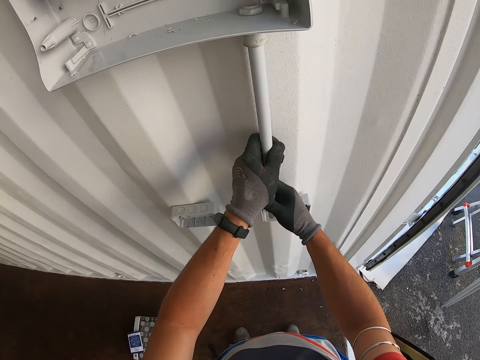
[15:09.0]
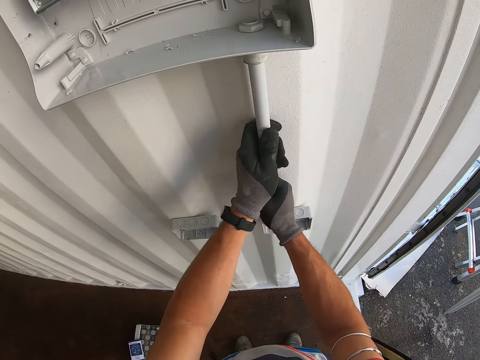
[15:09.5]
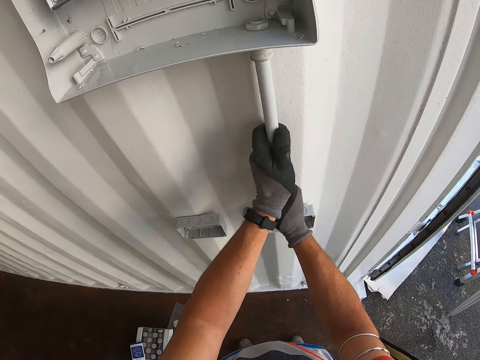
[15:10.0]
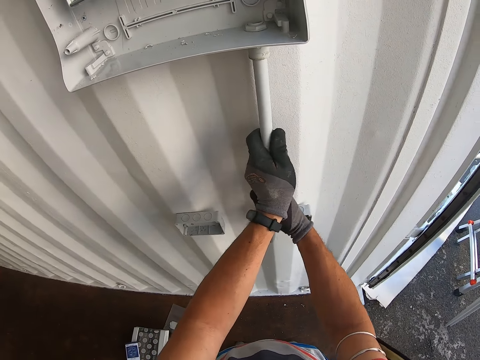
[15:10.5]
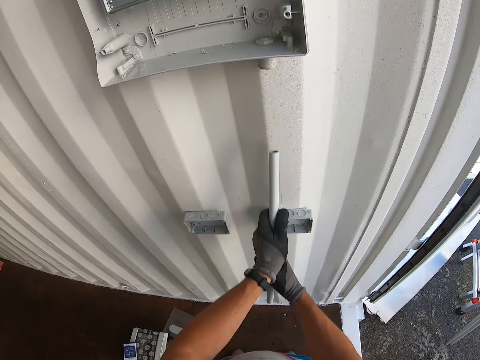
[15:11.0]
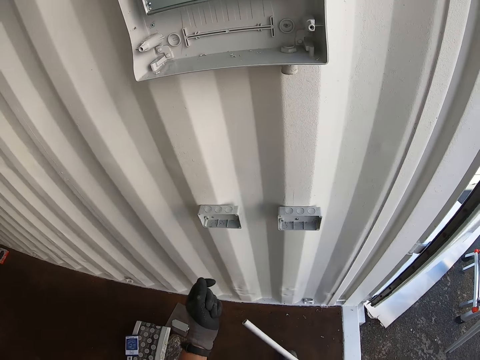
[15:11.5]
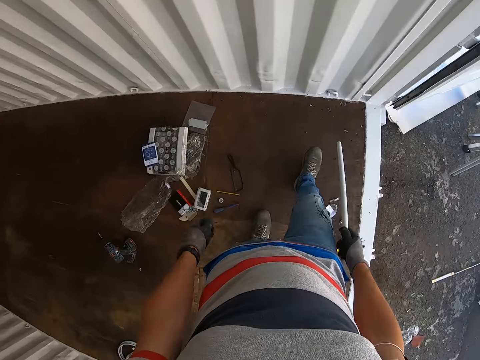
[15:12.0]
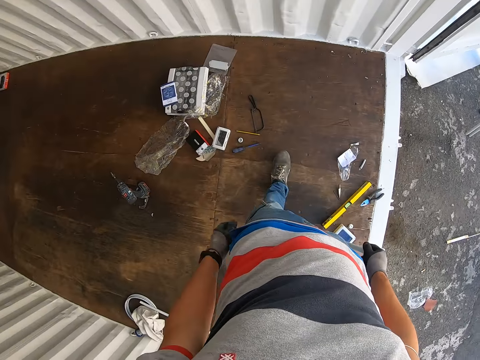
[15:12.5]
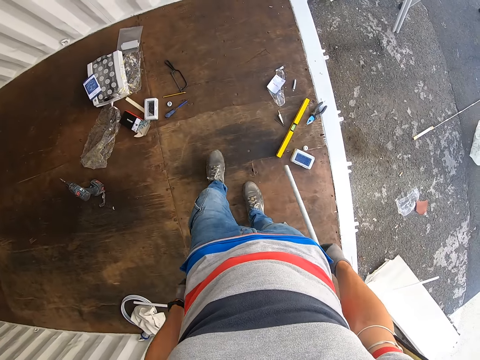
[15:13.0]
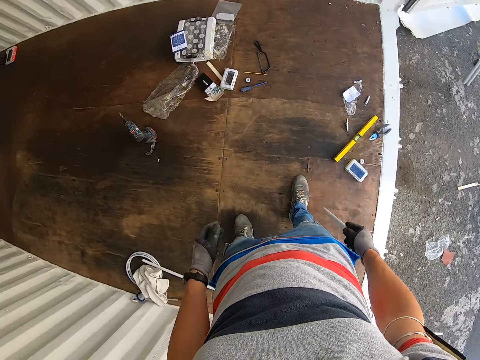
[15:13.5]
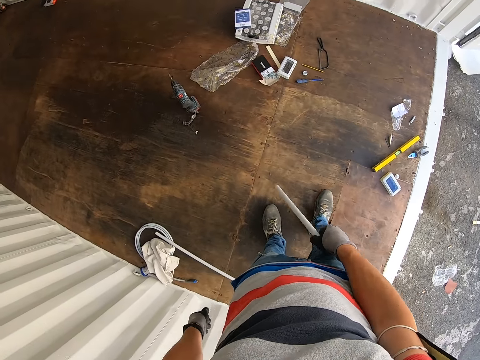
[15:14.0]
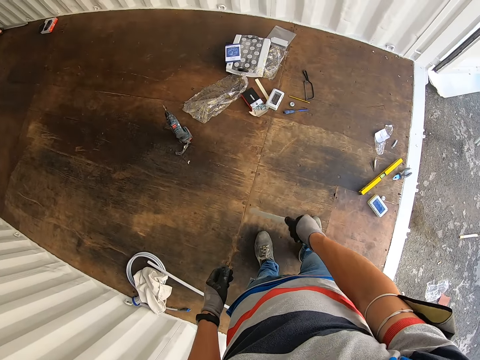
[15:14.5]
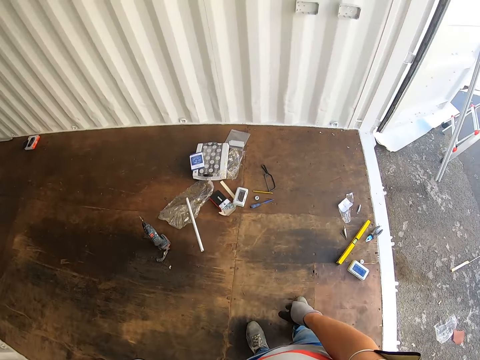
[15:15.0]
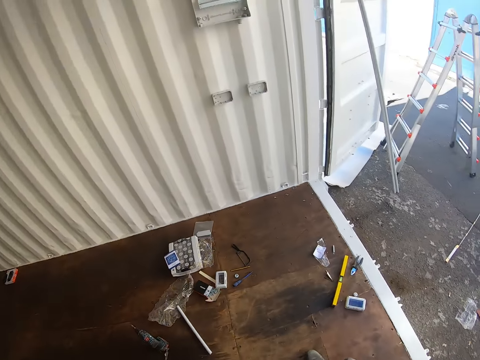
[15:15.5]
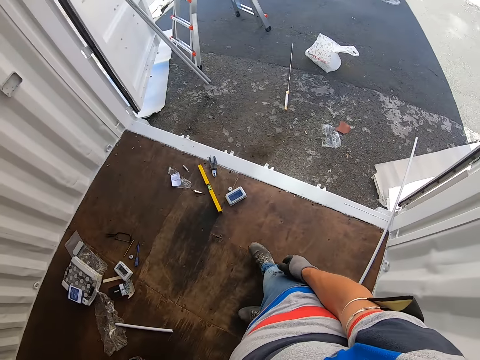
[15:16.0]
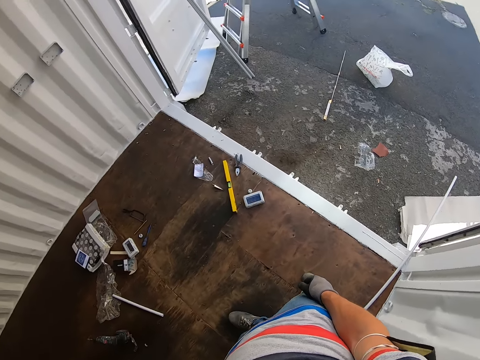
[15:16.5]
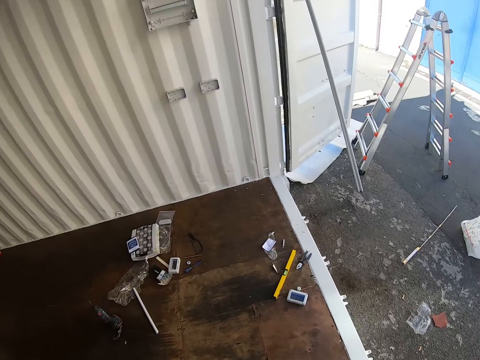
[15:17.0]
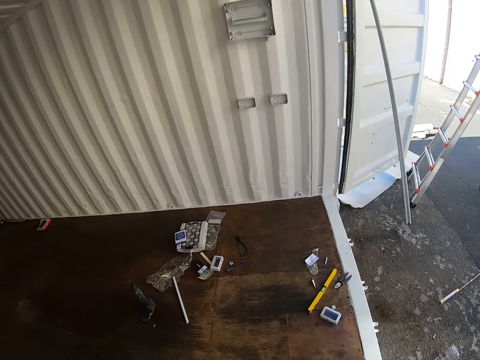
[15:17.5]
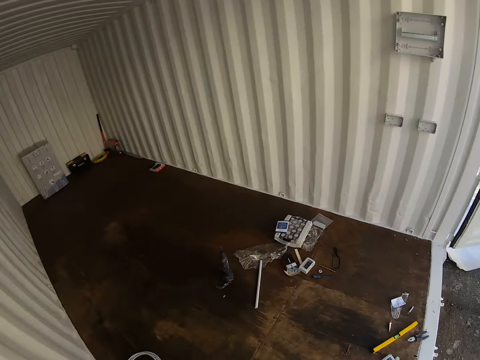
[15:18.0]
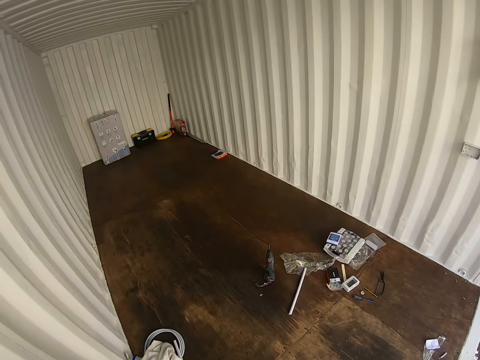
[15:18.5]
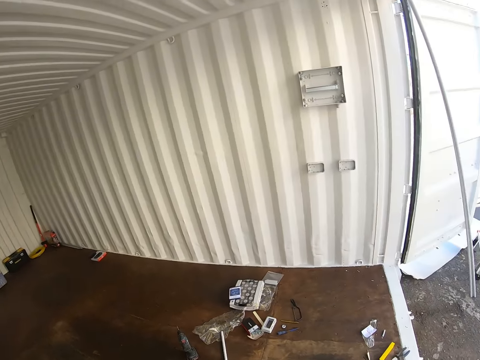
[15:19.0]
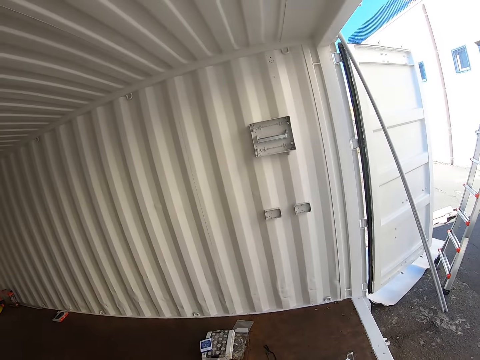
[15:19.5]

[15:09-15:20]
The camera wearer removes the pipe from the socket box. They stare at the floor.
